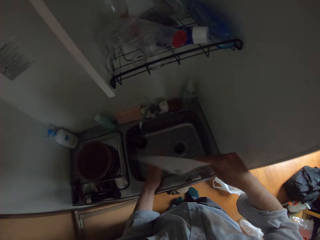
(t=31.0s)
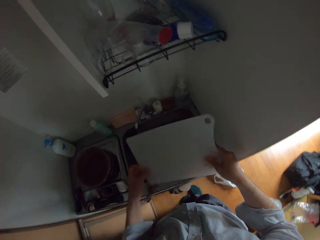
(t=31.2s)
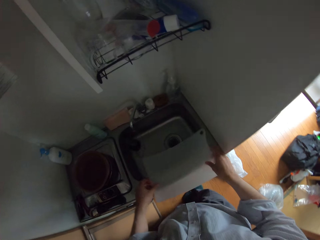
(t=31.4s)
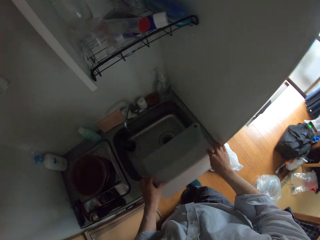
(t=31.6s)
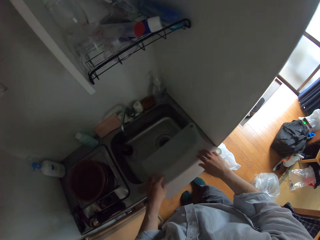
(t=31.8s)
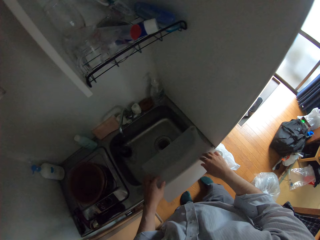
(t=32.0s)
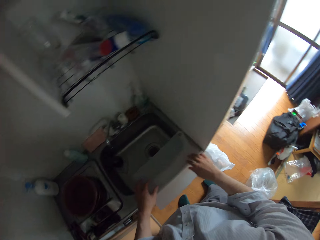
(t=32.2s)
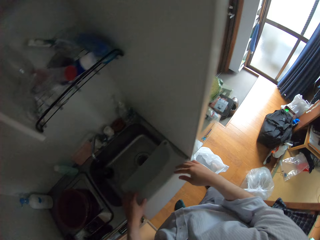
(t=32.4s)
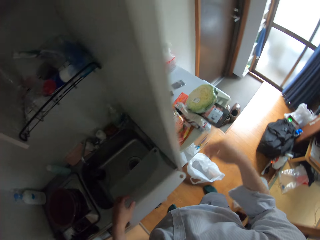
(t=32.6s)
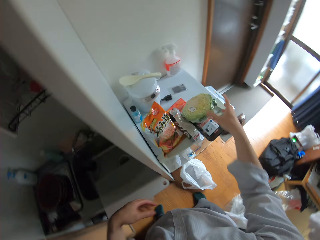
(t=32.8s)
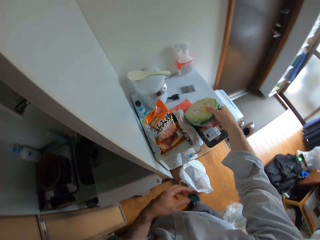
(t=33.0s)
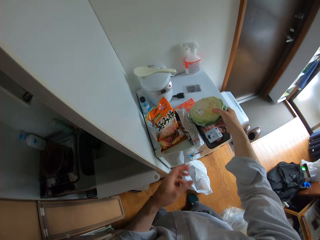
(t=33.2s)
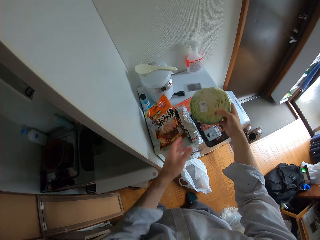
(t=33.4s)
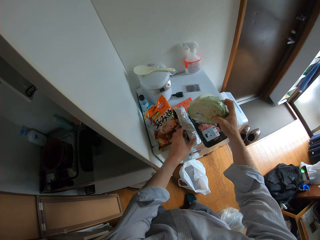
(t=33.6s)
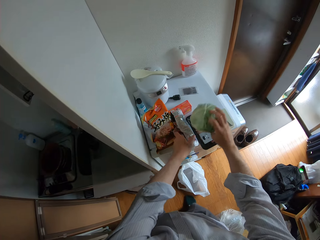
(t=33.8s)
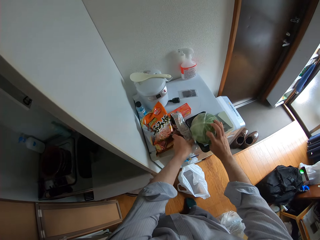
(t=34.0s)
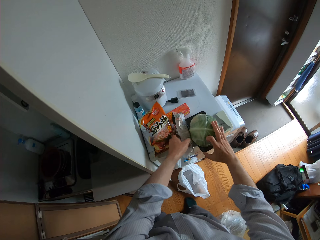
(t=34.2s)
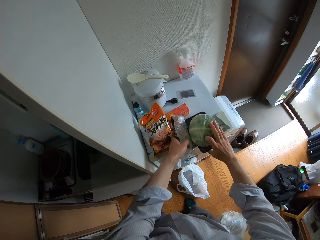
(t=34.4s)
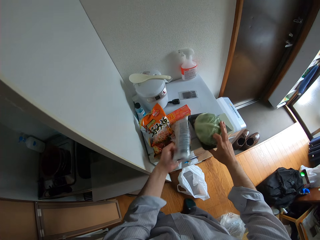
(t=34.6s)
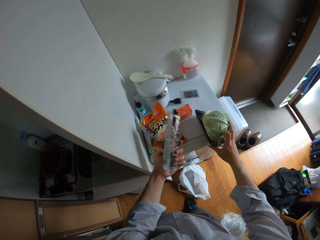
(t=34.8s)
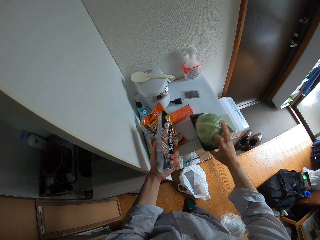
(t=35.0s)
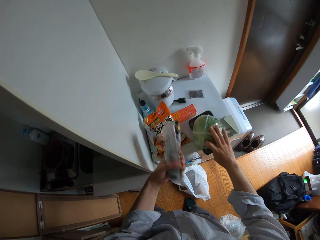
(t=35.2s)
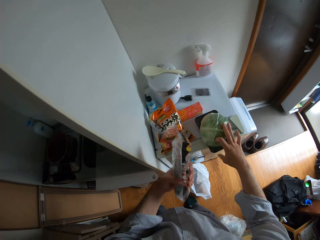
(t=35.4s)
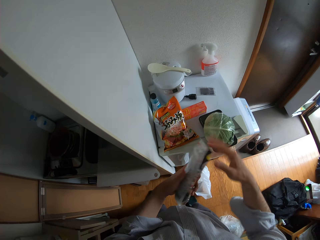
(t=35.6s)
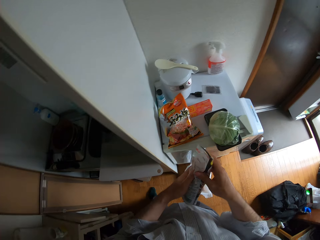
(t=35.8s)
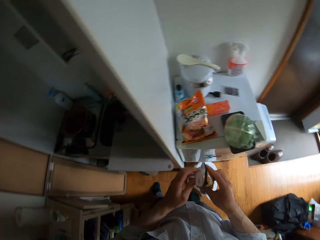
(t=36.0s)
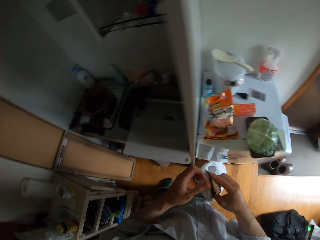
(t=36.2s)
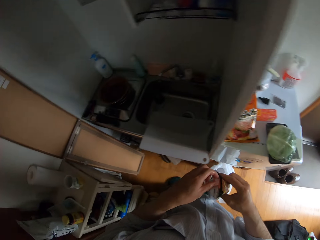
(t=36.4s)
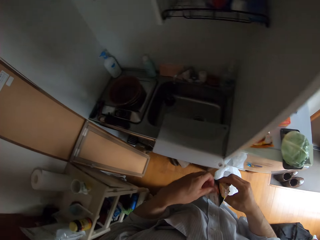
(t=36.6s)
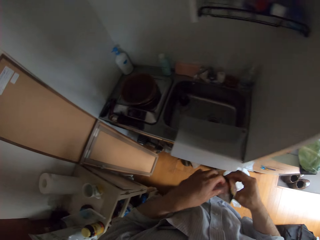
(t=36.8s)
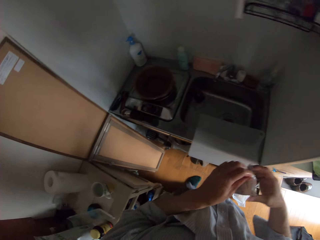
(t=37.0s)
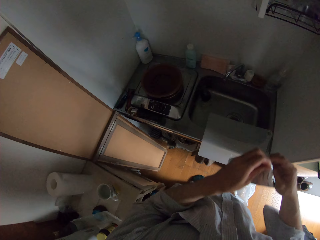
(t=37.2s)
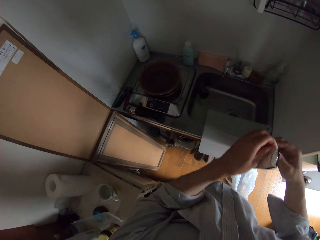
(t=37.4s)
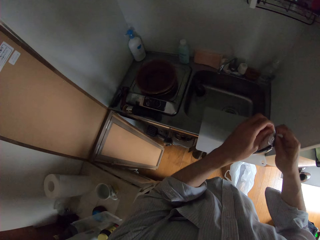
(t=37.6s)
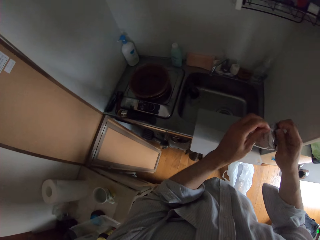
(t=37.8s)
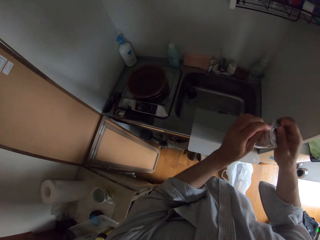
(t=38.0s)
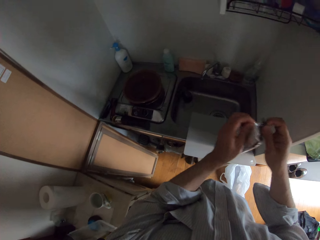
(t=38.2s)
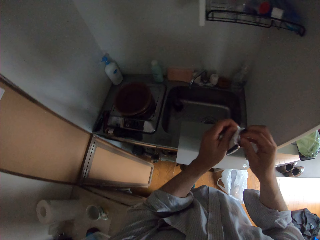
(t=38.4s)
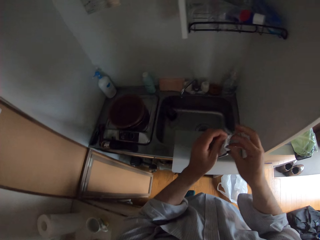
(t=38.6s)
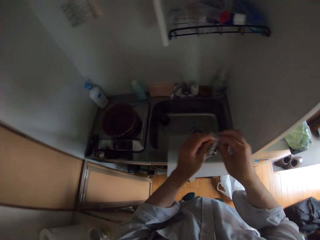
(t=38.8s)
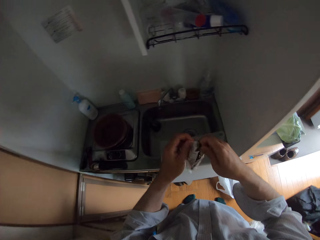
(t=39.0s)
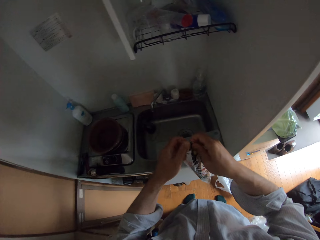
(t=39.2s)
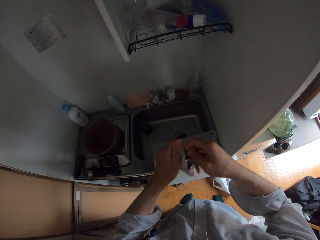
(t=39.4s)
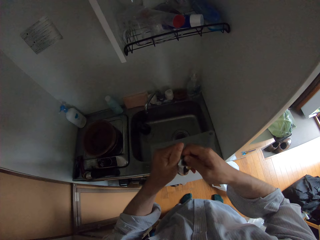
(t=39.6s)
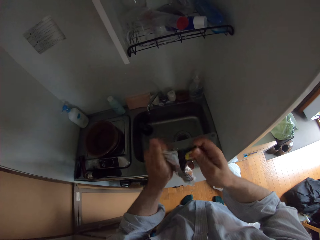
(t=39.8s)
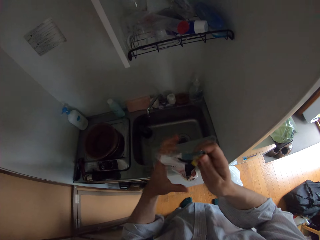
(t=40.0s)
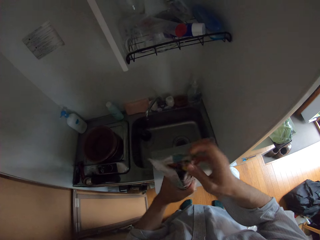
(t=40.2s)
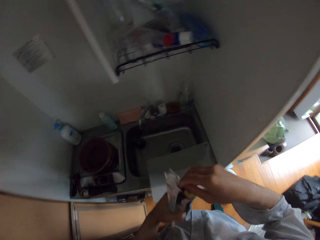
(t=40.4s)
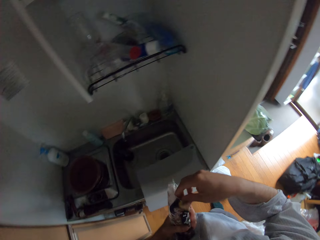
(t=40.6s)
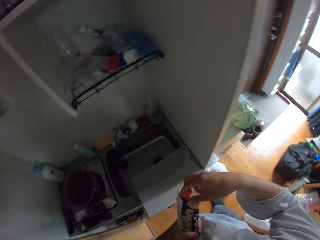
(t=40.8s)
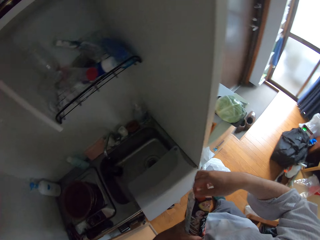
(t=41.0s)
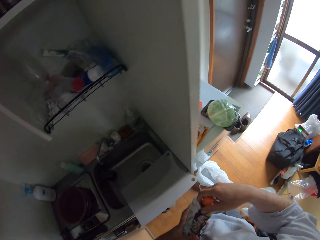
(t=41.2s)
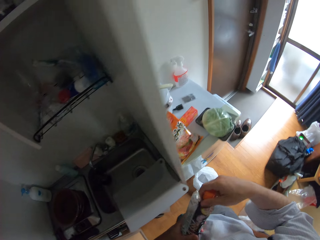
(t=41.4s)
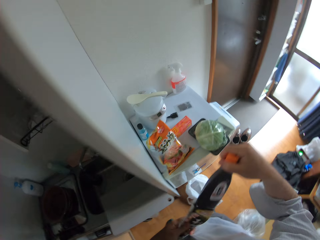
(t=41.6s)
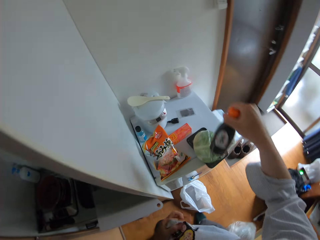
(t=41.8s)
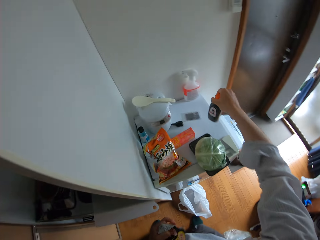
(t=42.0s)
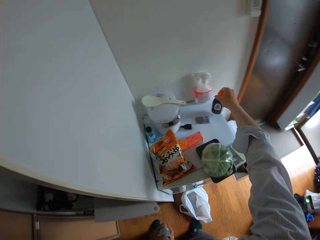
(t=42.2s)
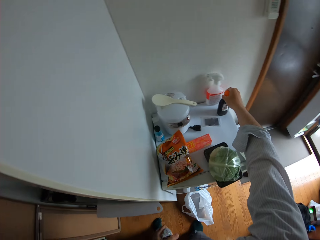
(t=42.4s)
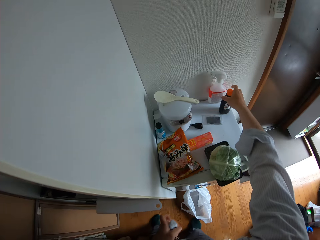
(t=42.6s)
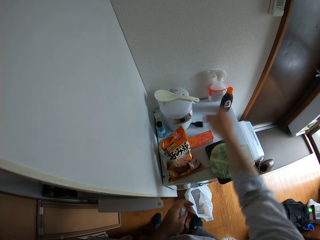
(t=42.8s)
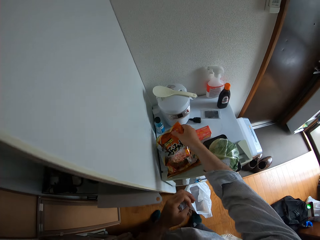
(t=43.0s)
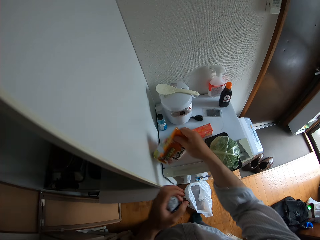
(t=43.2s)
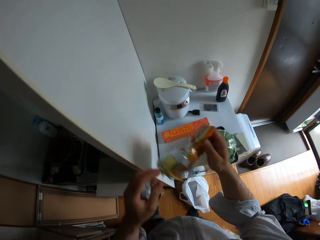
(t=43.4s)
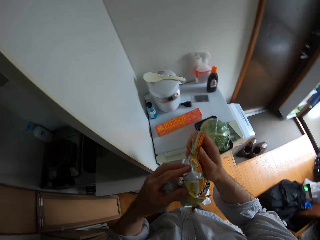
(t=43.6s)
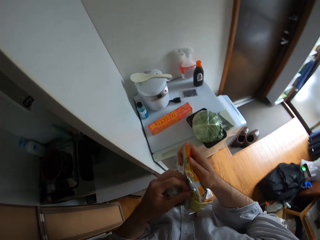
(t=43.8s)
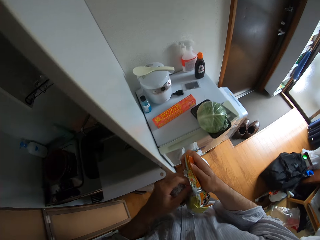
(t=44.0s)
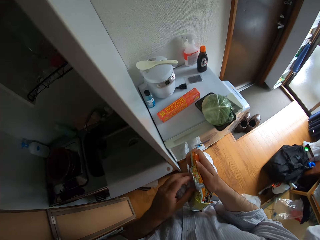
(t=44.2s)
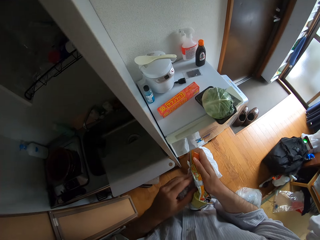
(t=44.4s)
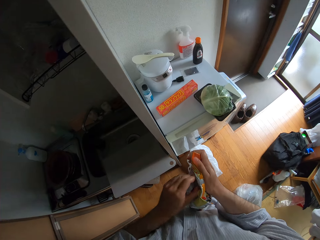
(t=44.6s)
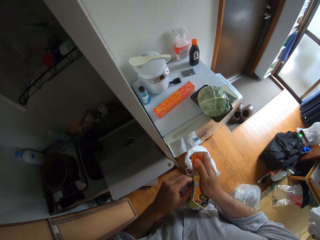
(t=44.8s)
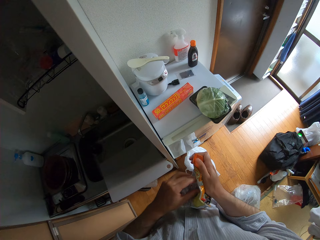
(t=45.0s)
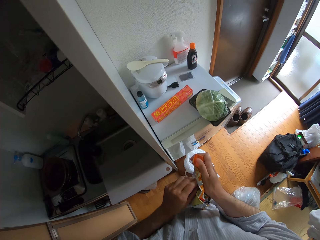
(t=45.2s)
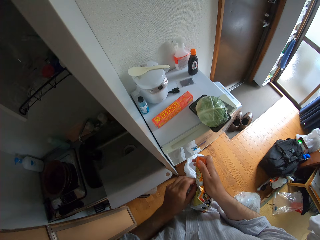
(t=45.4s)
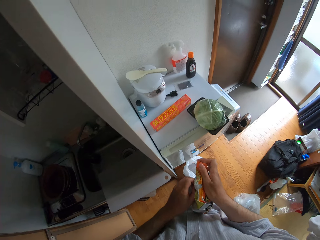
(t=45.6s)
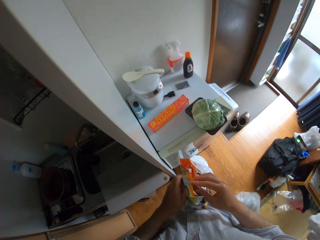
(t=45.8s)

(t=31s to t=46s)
The camera wearer puts the board on the sink. They pick up items on the fridge. They pick a cabbage. They pick a packaged paper. They open a nylon. They cut the paper. They remove a spice in a bottle from the nylon. They place the bottle on the fridge. They pick up a sachet on the fridge. They open the sachet.

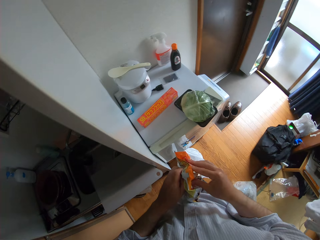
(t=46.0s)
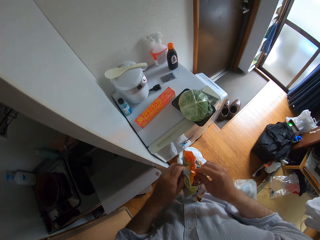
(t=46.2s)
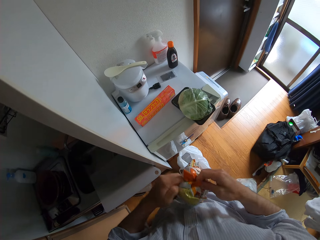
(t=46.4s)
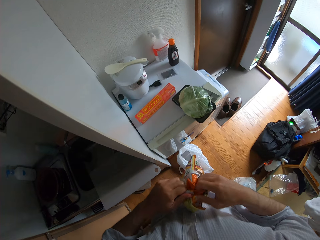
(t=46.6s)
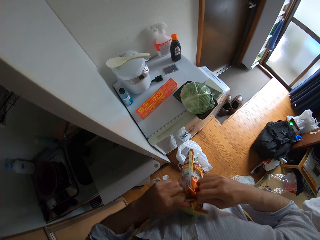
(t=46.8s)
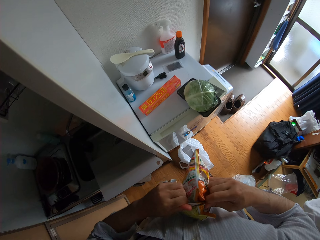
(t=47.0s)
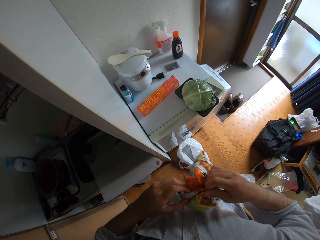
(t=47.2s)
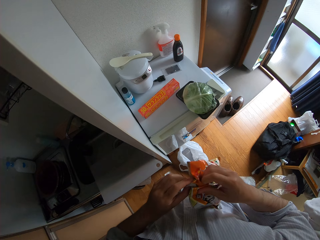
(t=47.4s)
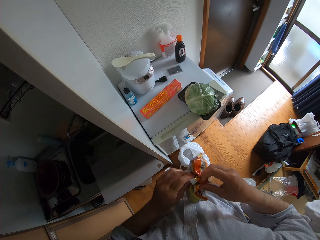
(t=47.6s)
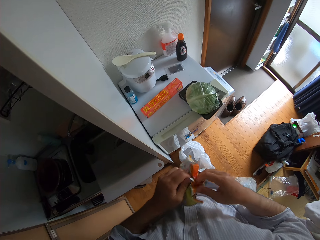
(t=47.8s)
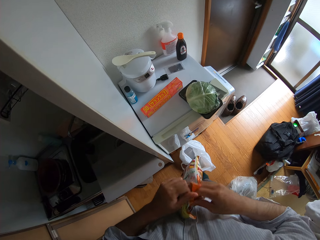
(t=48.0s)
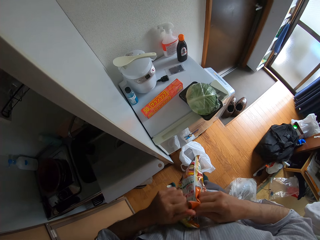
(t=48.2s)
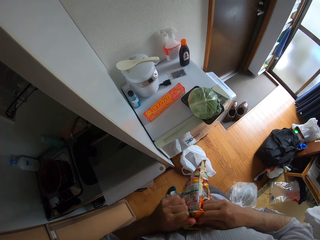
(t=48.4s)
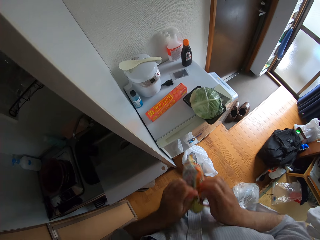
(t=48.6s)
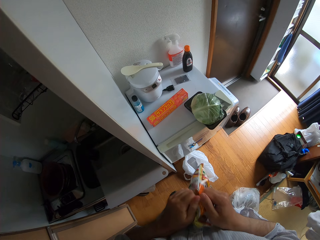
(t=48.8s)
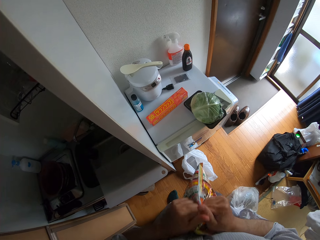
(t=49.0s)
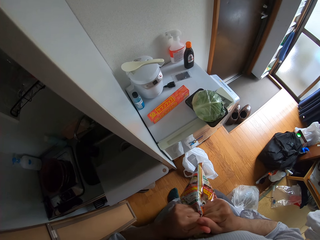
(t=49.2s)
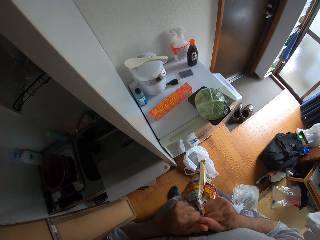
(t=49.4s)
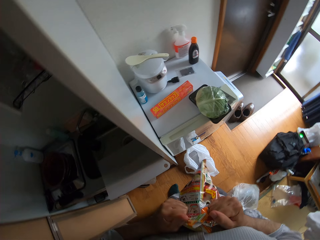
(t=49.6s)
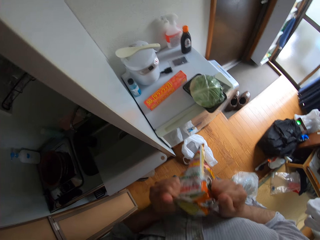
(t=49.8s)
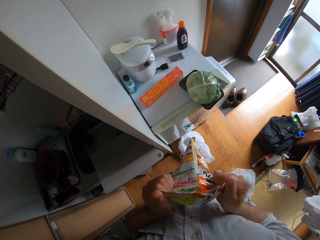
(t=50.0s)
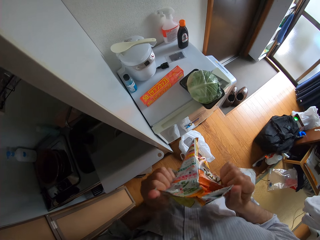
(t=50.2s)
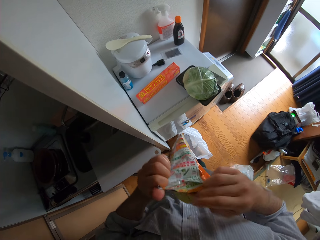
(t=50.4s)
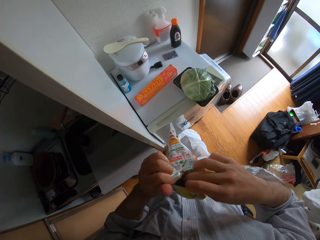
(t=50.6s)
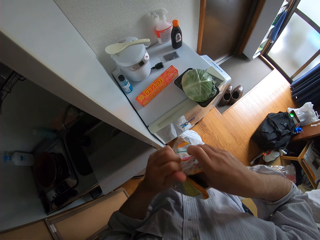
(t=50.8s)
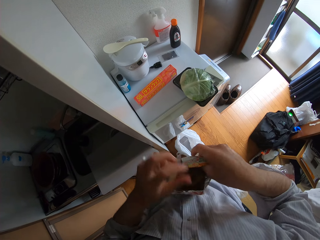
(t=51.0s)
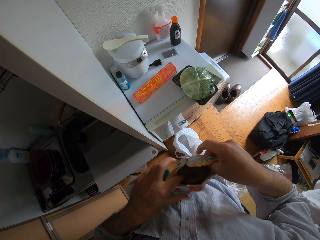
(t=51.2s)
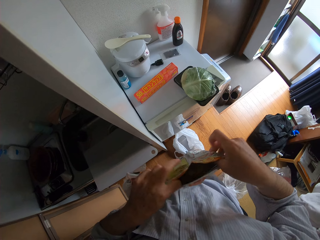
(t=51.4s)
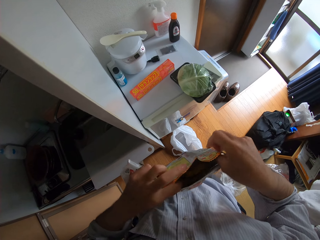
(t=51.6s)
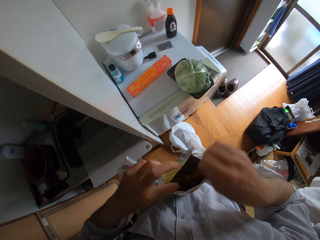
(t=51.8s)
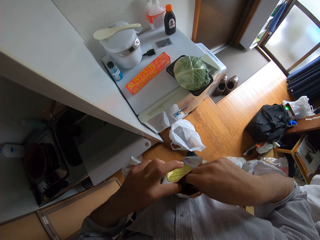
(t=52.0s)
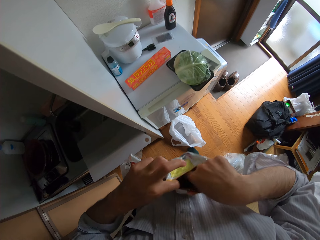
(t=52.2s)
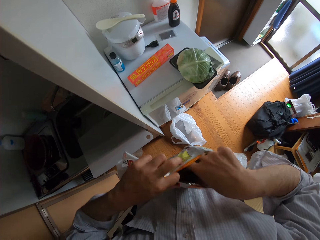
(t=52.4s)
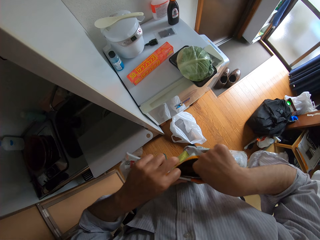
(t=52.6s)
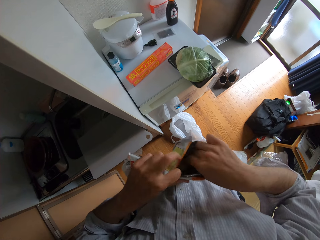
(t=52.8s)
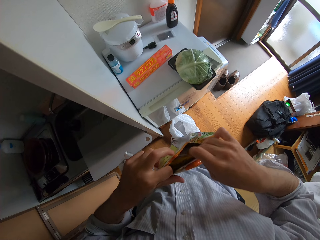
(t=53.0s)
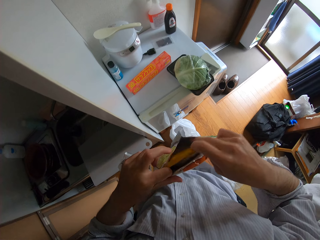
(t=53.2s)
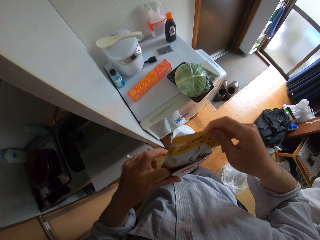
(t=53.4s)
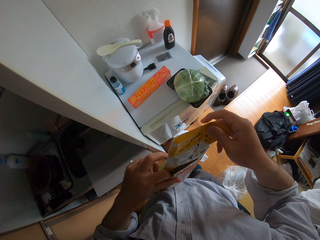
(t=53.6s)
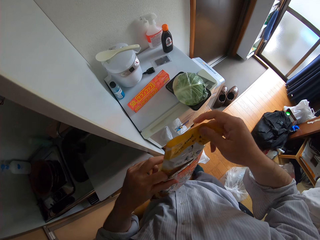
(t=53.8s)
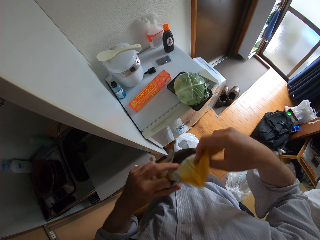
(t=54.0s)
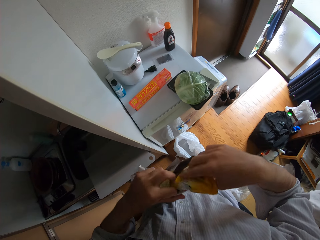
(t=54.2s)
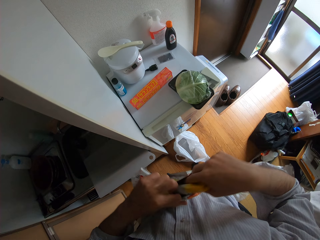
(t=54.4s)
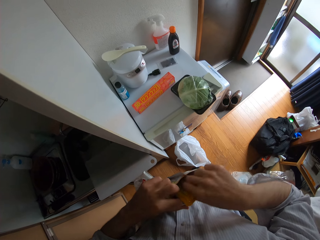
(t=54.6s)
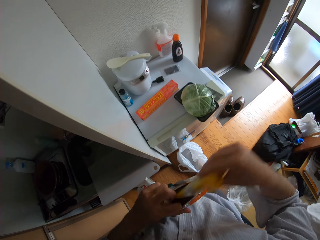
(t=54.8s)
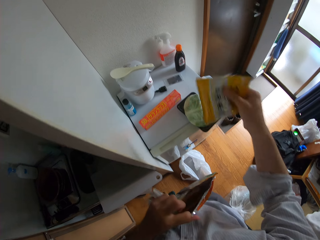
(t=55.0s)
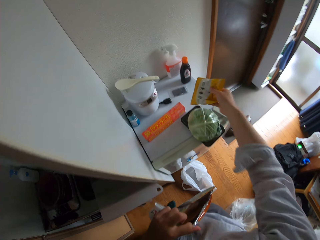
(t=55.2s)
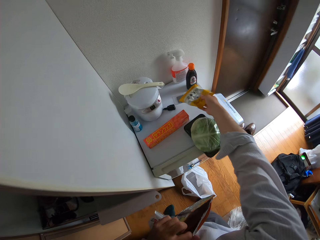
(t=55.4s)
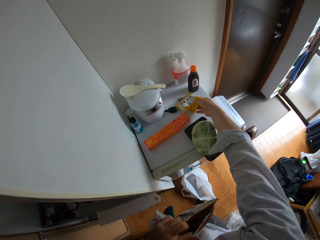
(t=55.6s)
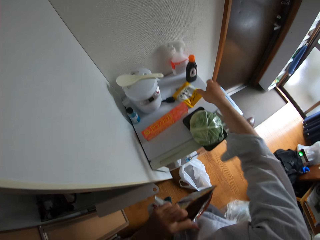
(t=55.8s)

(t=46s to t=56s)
The camera wearer cuts the paper by hand. They bring out other little sachets inside the sachet.
